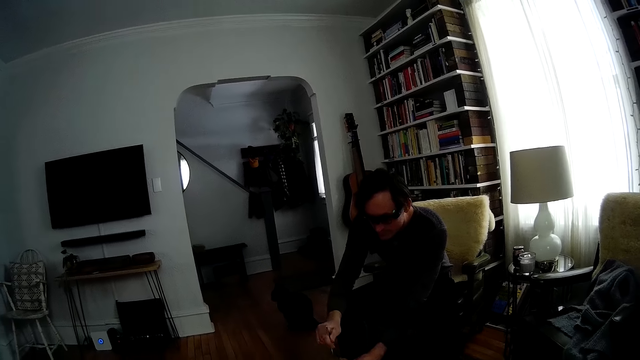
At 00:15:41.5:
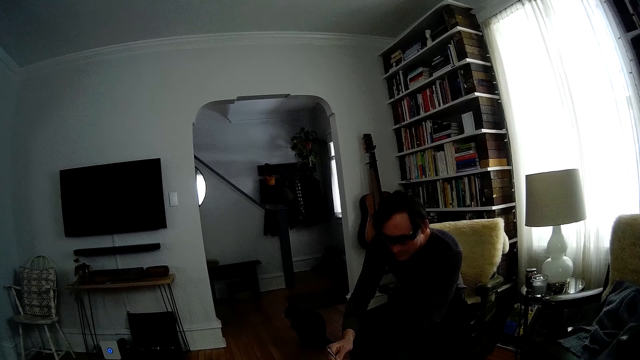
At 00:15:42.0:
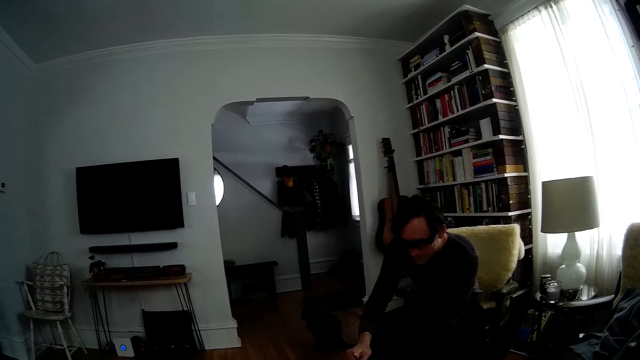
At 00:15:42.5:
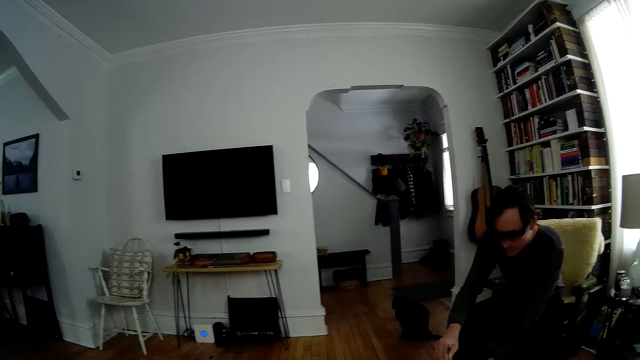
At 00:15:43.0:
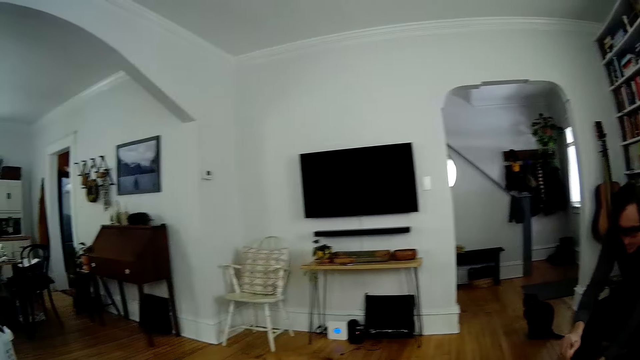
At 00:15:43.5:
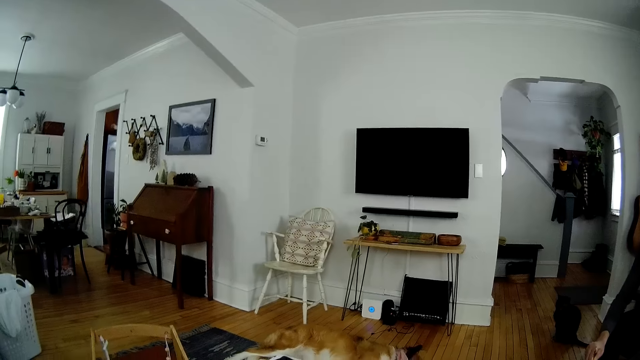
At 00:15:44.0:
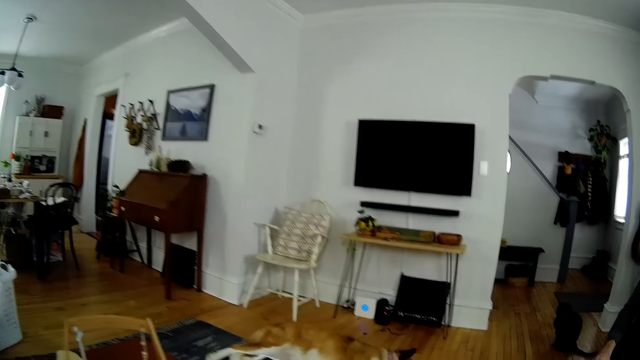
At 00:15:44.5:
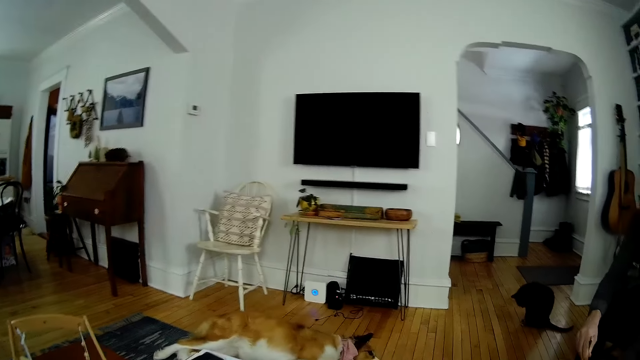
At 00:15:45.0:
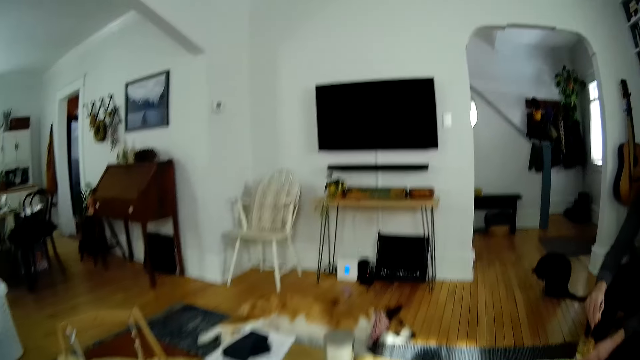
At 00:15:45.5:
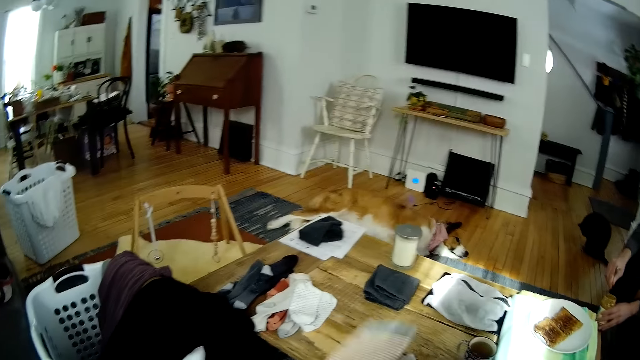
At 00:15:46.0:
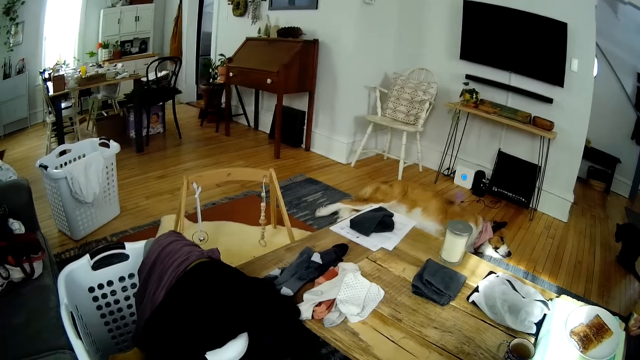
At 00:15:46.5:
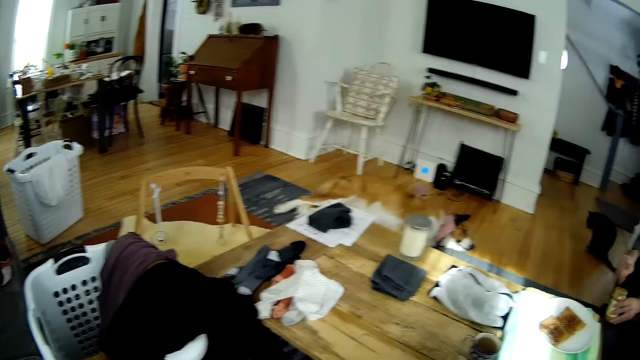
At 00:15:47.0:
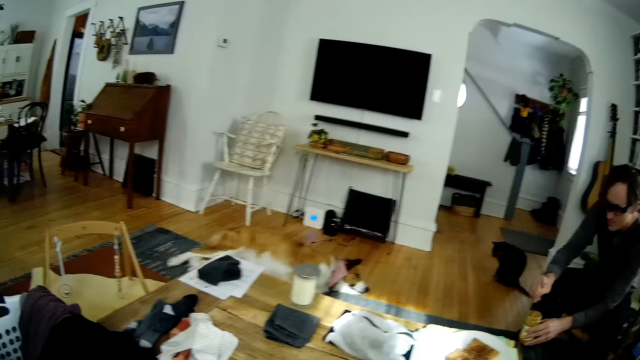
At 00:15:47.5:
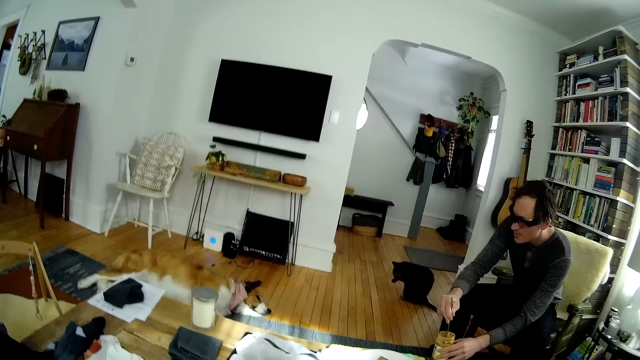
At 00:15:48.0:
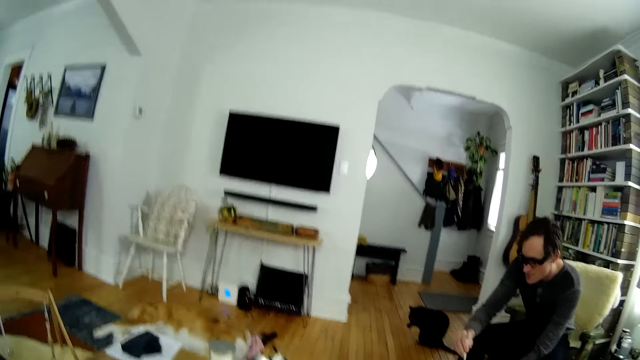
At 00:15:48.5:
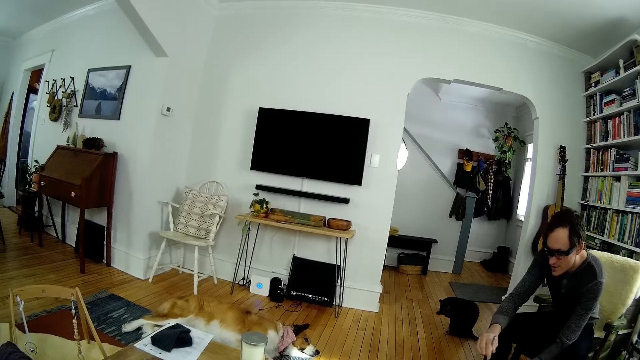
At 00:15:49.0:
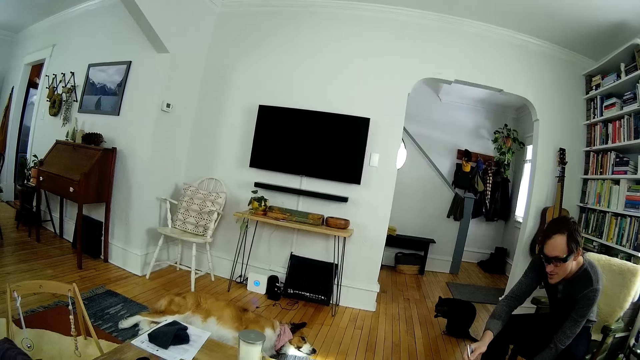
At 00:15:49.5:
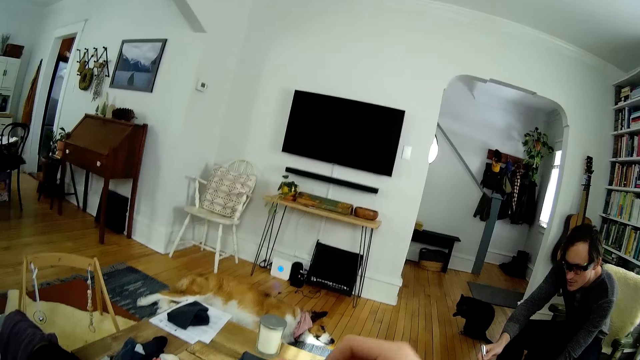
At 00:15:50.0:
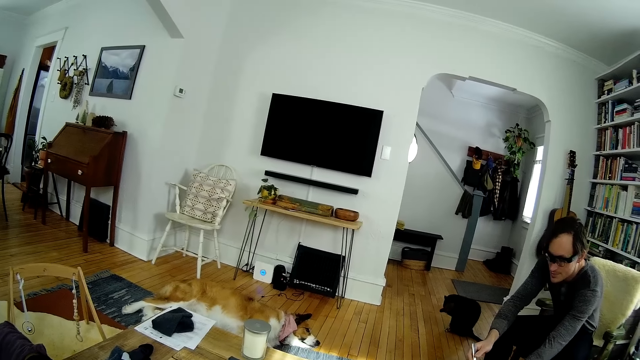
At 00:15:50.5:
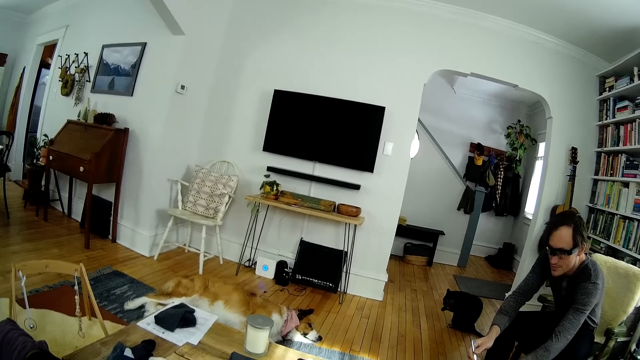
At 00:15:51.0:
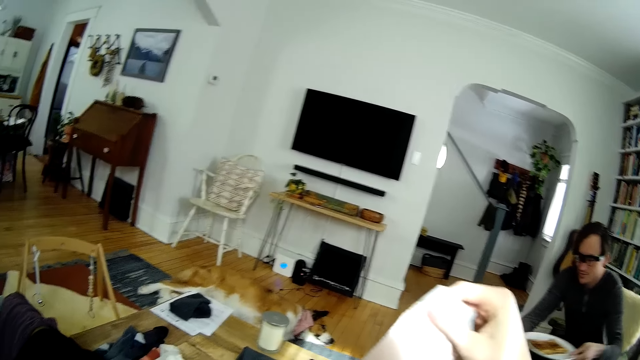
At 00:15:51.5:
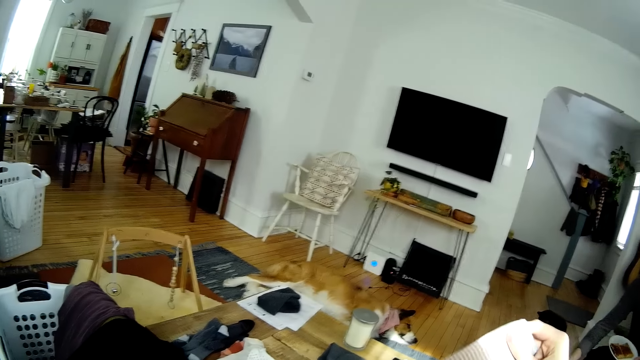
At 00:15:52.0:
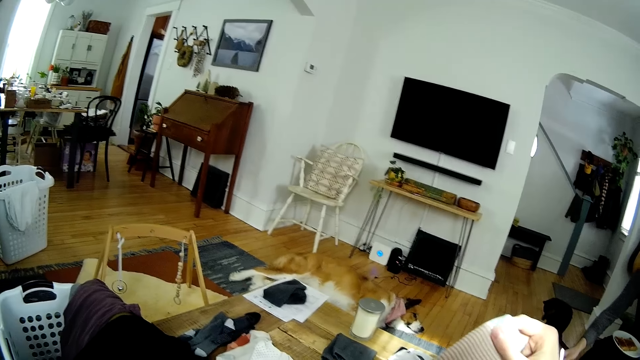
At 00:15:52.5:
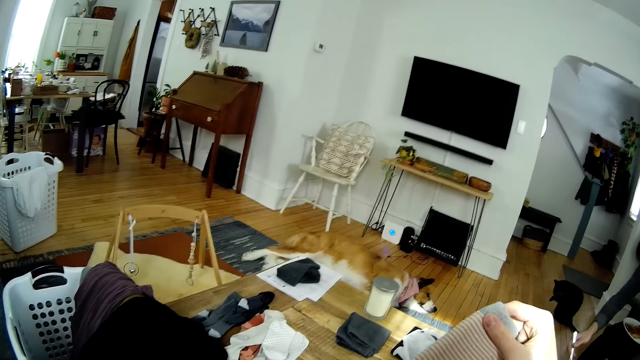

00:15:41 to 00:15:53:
A man scoops peanut butter with a table knife in his right hand from the jar of the peanut butter in his left hand on the table in the center of the living room. The camera wearer puts the socks together.

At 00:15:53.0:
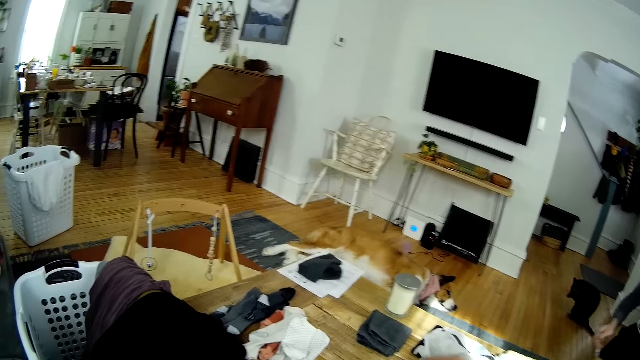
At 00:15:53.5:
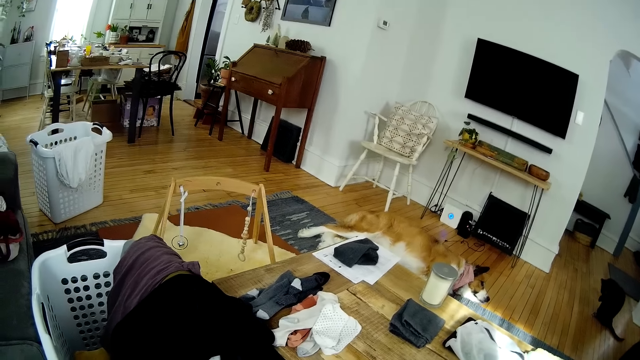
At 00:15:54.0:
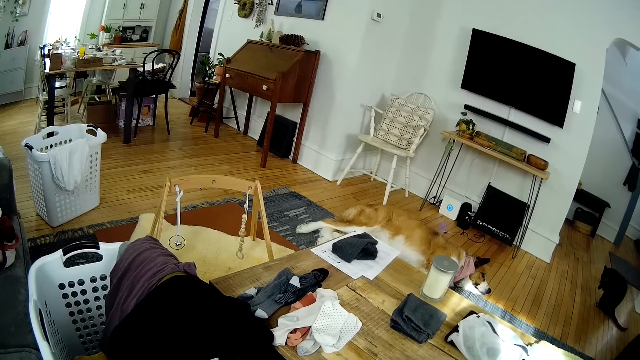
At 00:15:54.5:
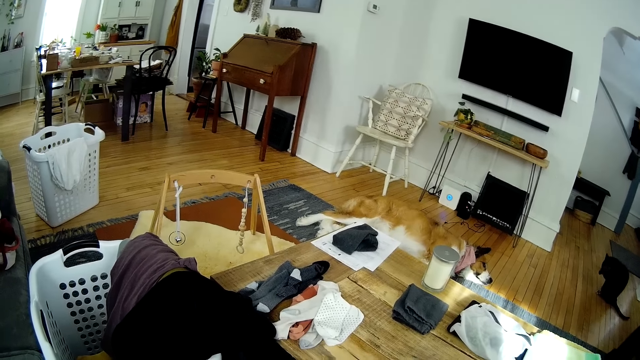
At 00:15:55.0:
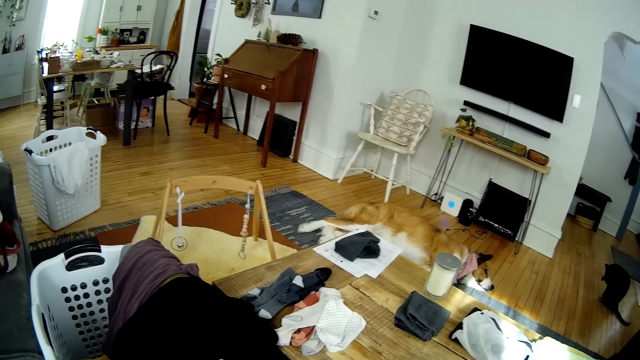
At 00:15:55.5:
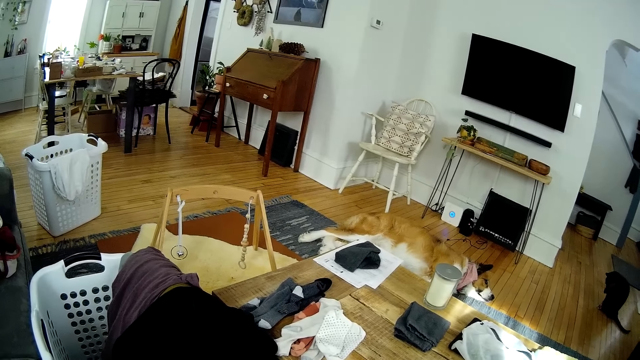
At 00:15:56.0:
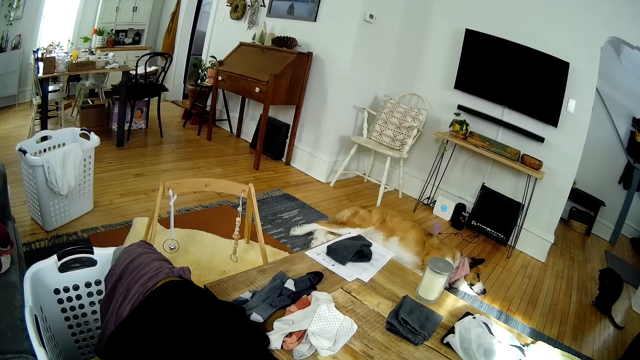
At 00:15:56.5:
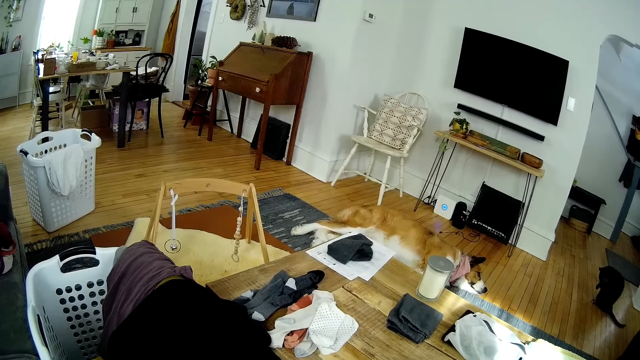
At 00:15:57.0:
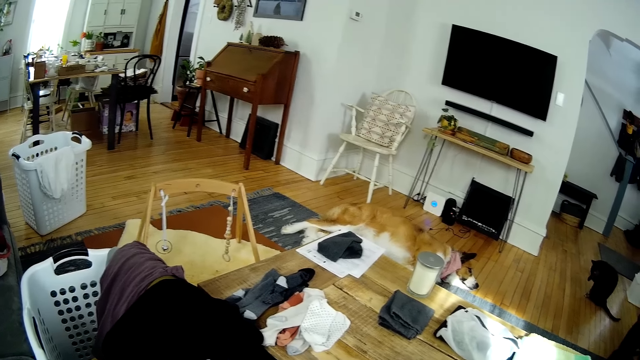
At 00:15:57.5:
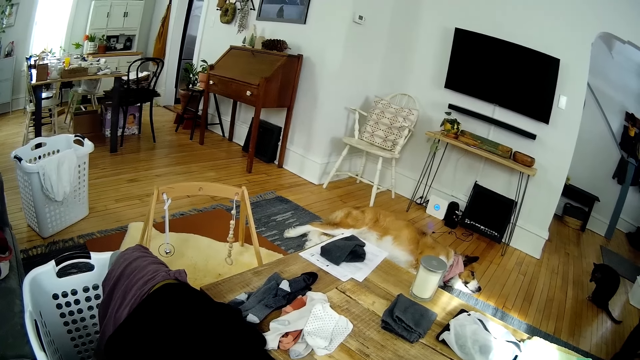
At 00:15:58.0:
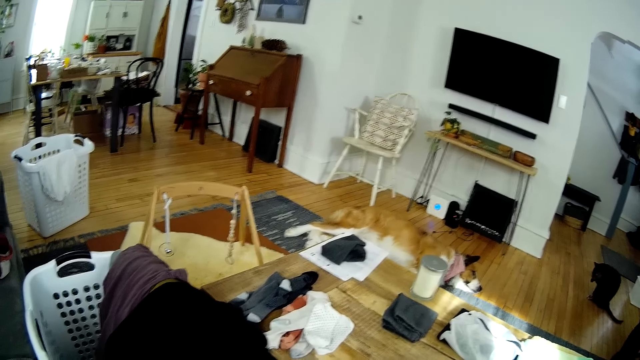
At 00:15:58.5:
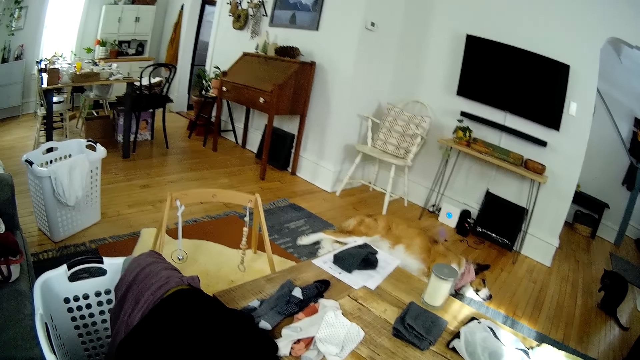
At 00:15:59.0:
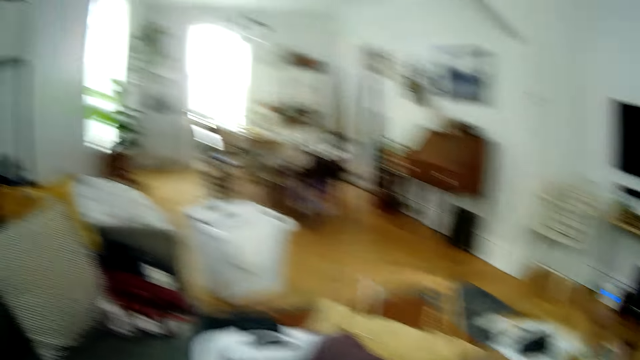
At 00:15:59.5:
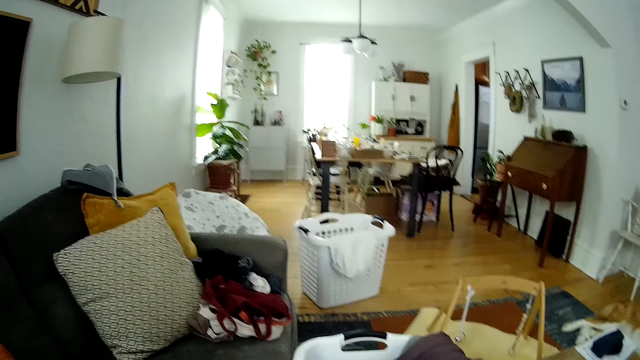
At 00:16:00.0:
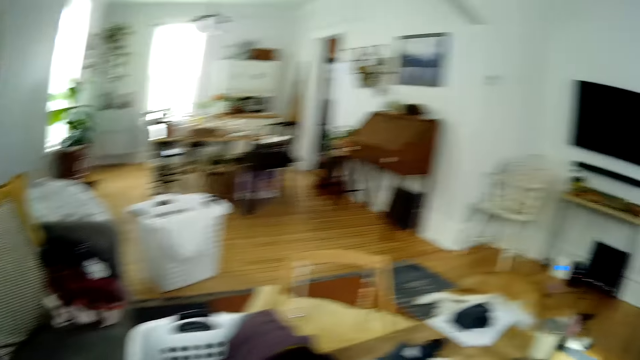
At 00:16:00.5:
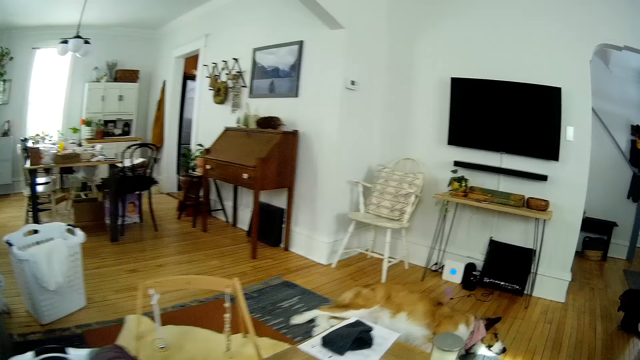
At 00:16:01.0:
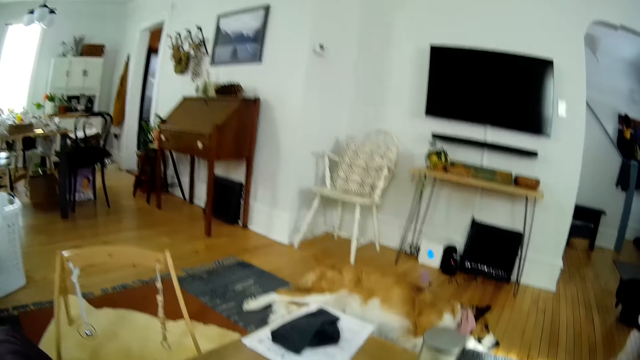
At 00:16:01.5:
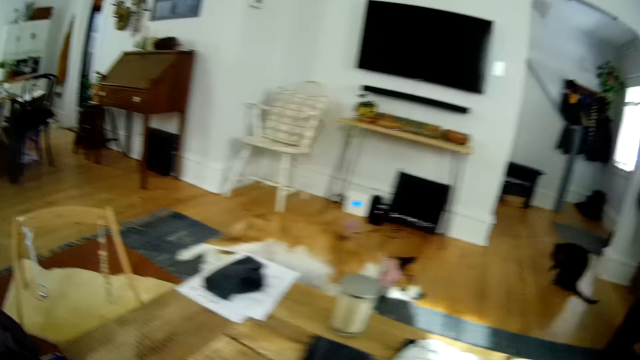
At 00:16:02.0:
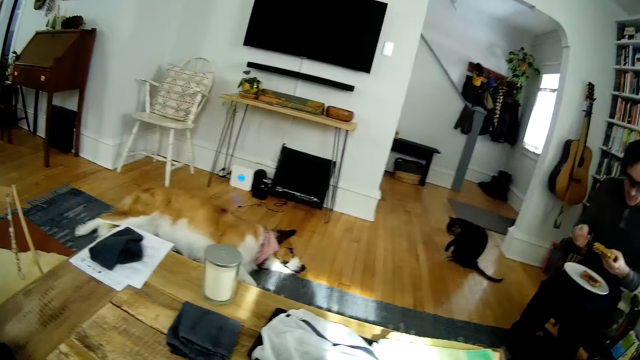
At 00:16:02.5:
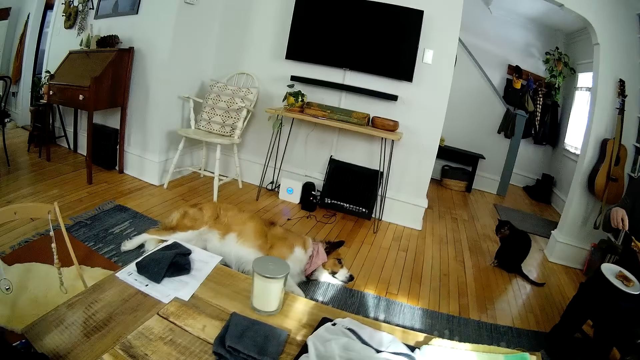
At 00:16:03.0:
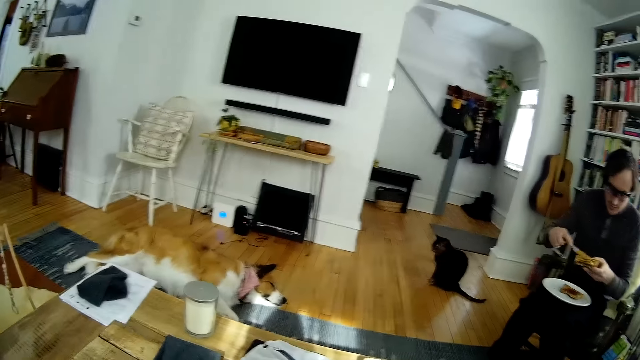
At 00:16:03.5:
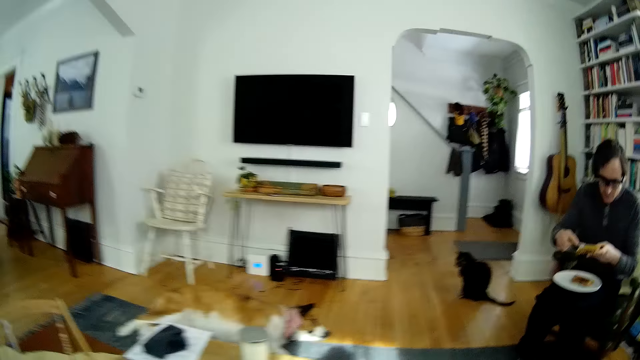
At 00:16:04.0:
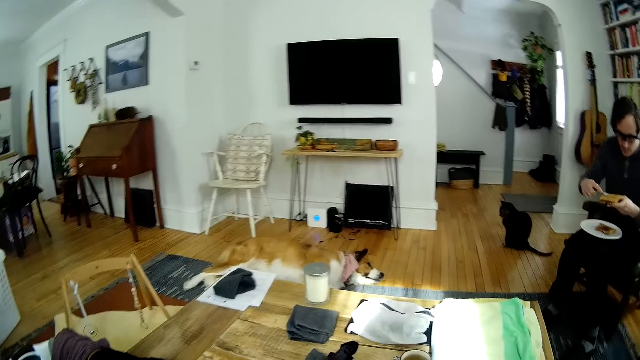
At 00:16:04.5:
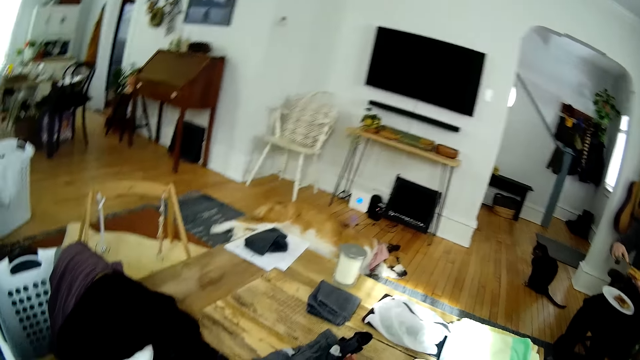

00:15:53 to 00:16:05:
A man spreads peanut butter on the toast in his left hand with the table knife in his right hand.
